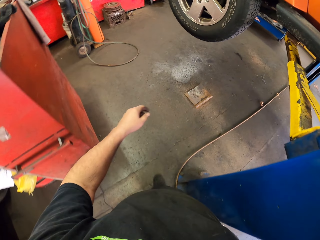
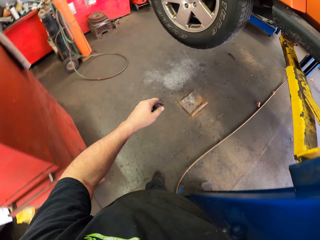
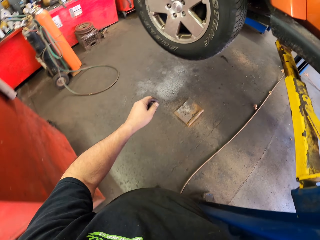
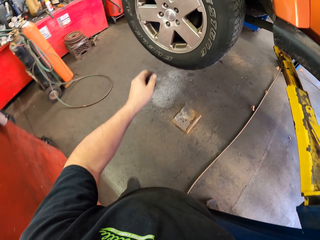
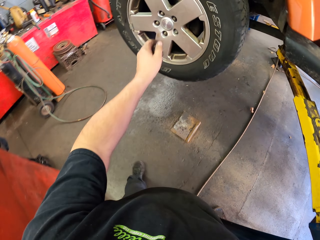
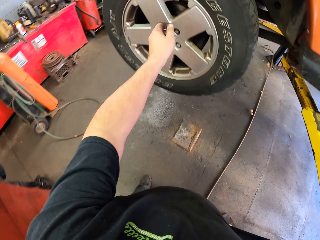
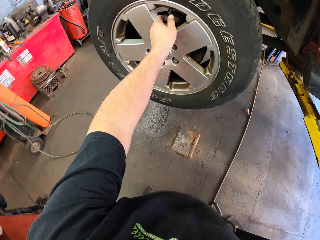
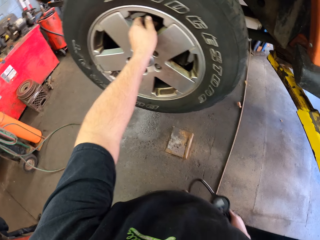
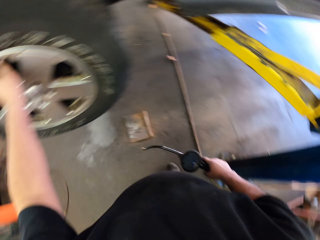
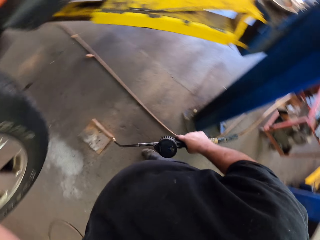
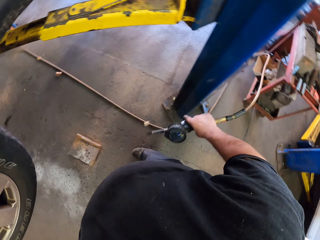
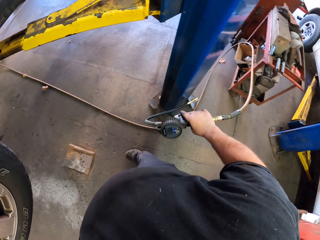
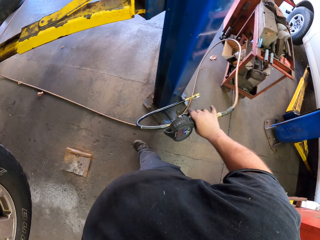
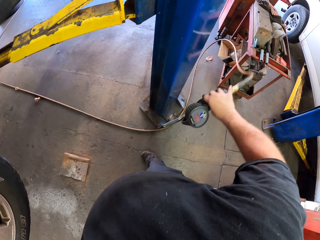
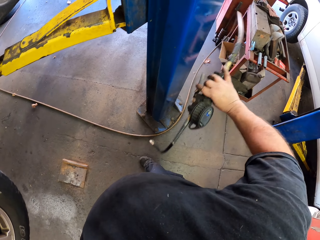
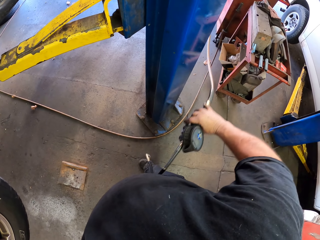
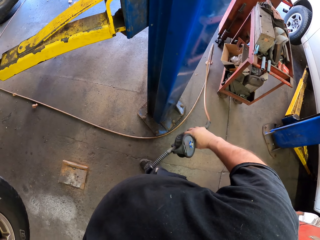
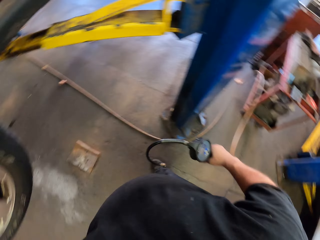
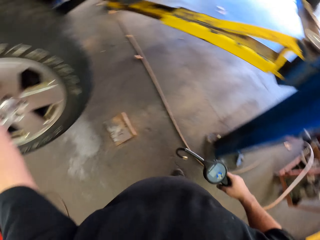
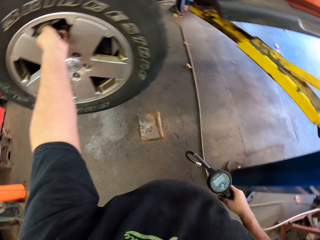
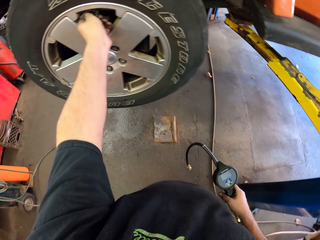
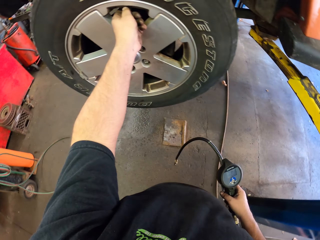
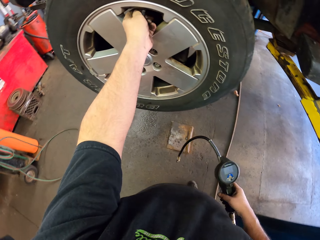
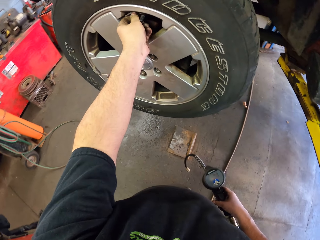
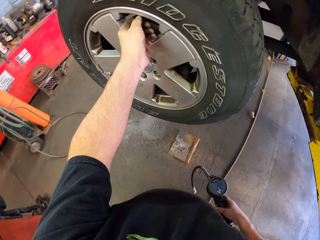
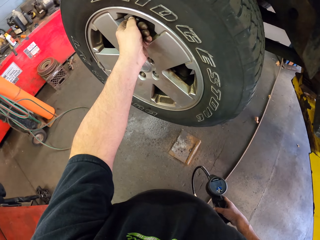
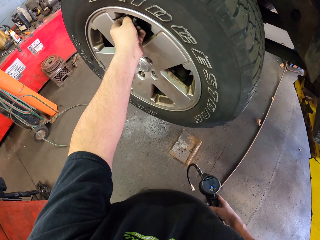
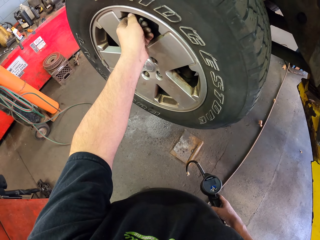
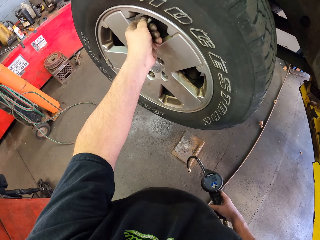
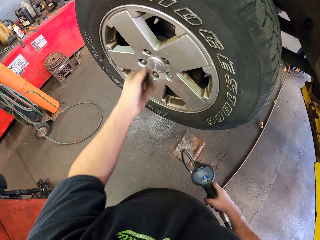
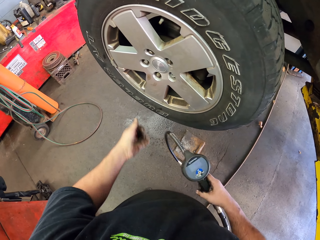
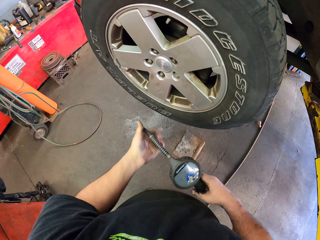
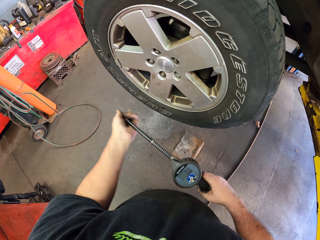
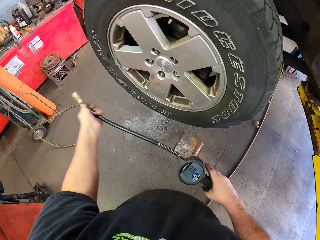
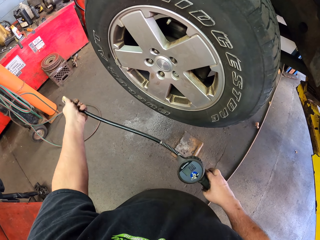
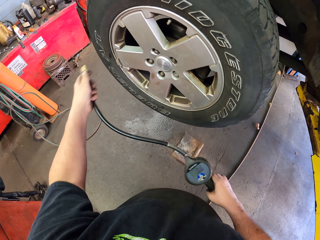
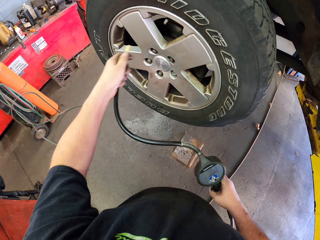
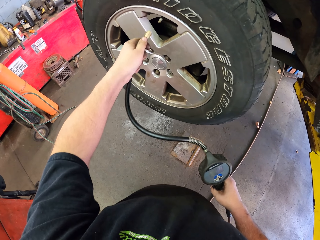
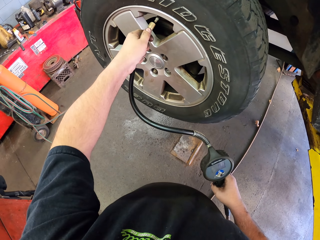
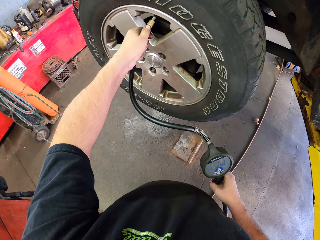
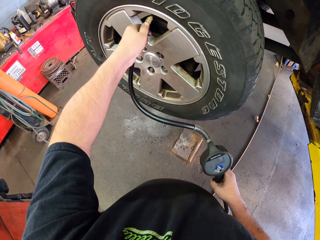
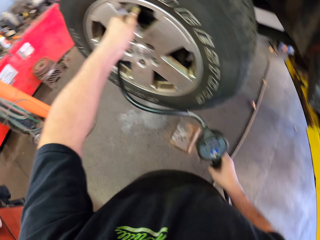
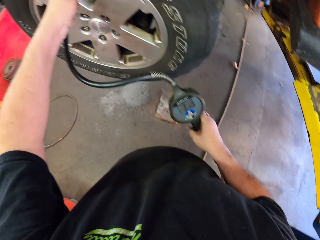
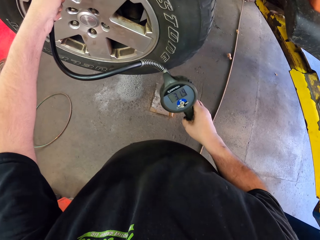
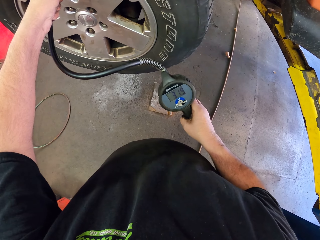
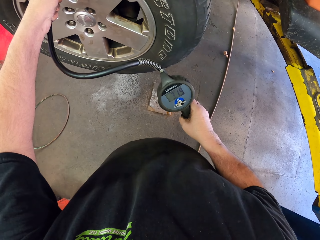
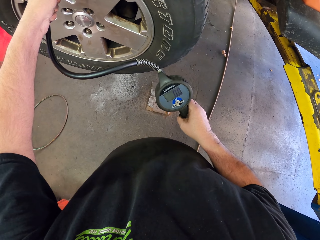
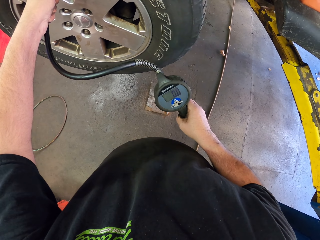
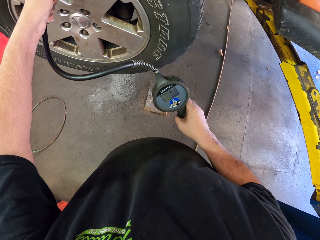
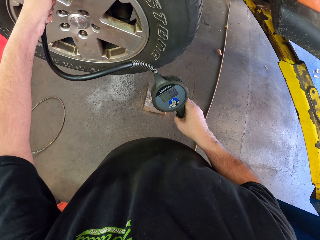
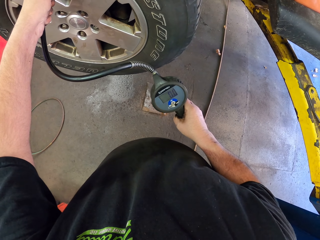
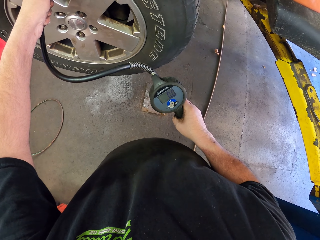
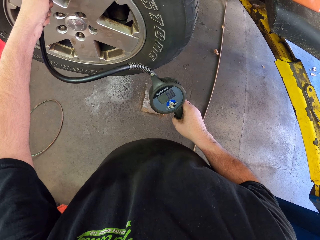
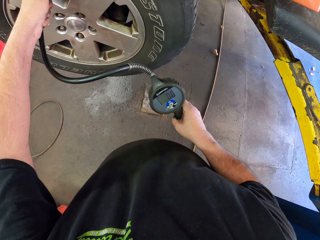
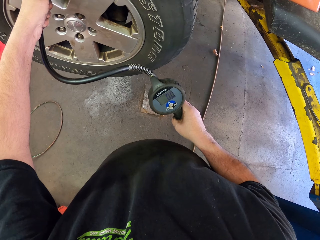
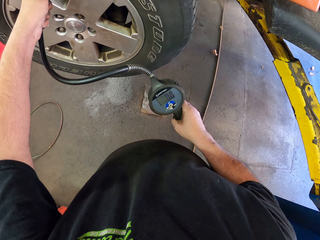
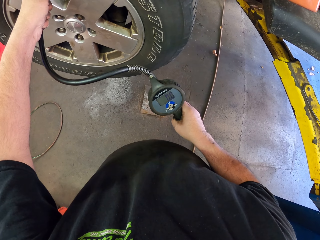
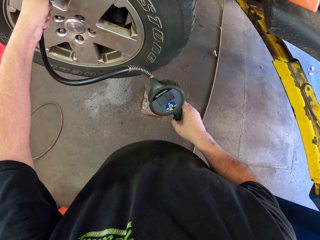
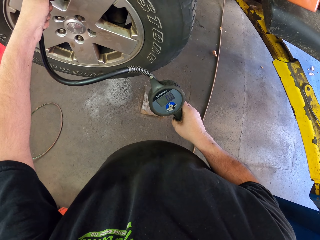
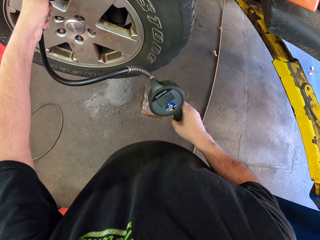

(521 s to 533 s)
The camera wearer opens a valve cap. They pull a pipe. They pick up an air pressure gauge. They pump air in the wheel with the air pressure gauge.

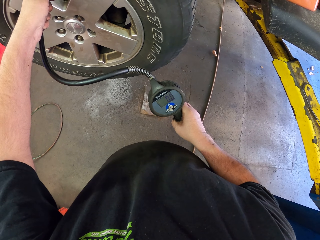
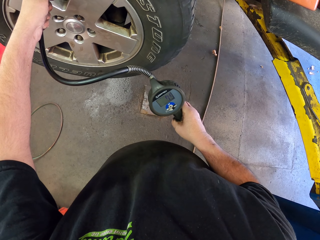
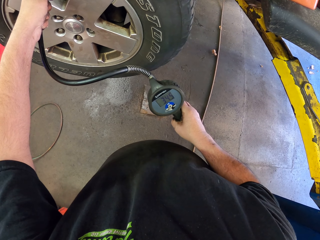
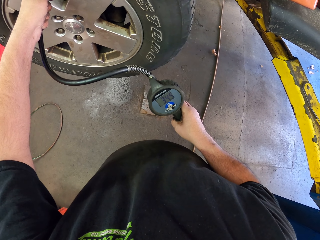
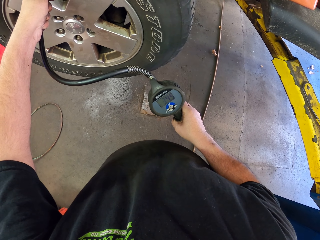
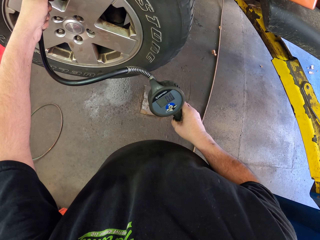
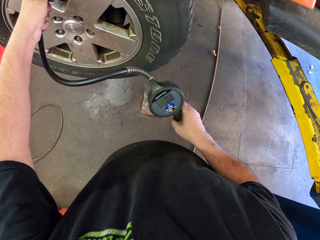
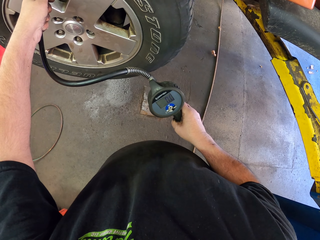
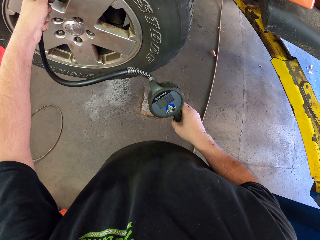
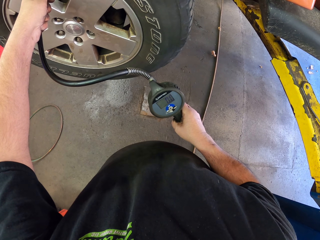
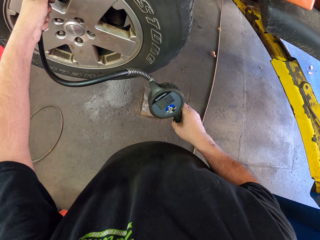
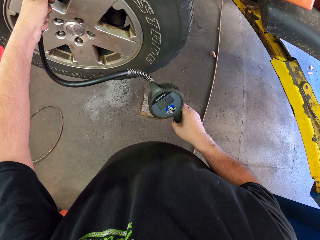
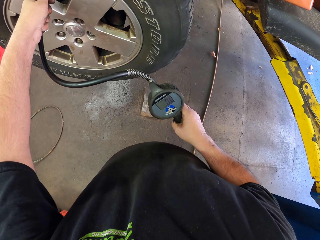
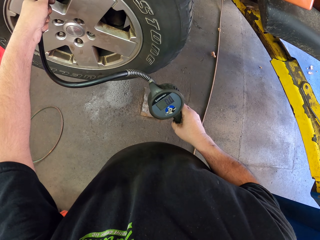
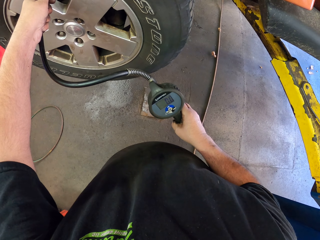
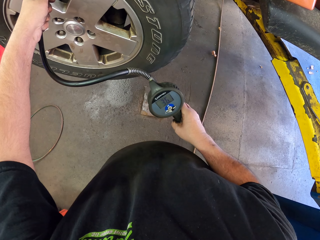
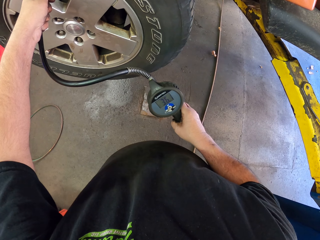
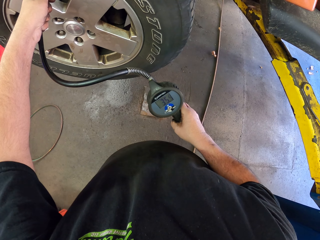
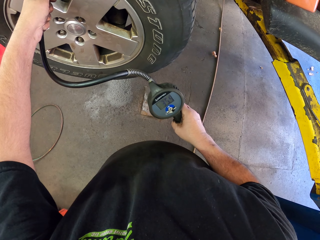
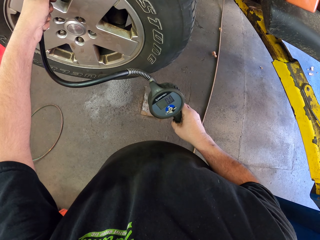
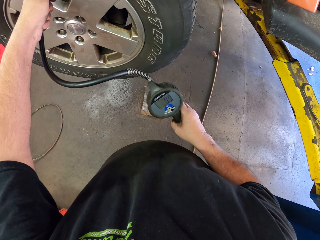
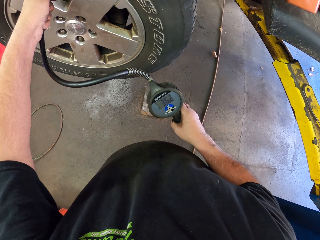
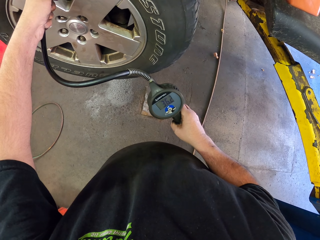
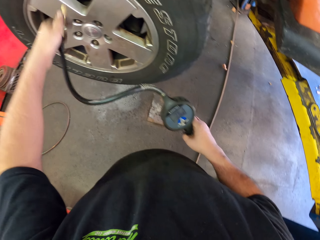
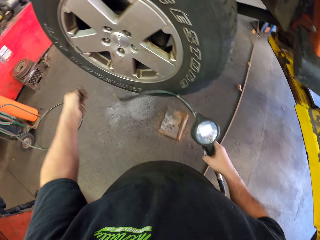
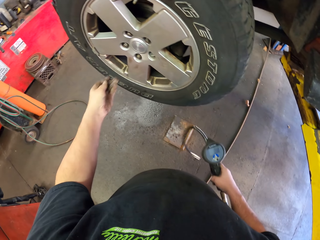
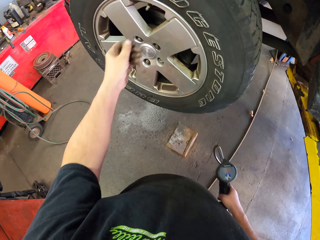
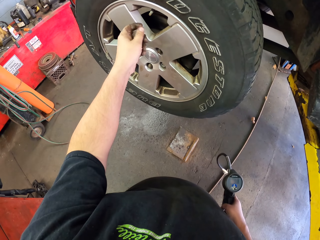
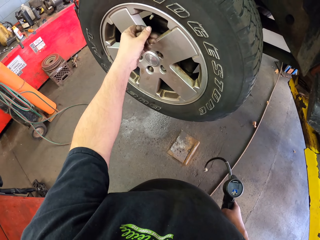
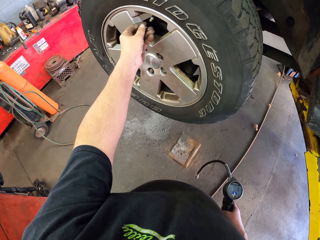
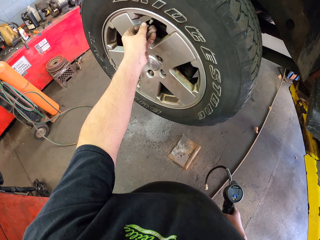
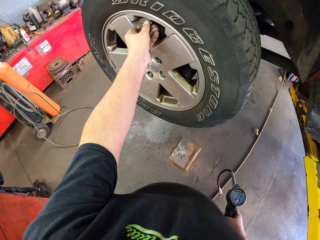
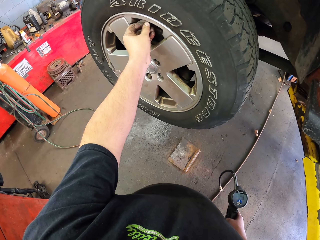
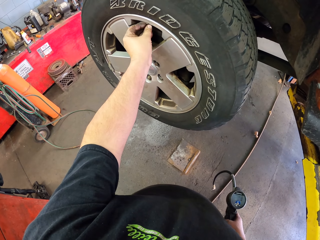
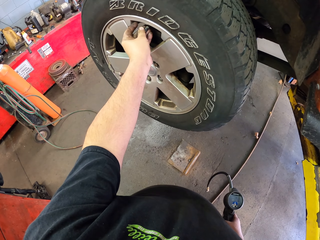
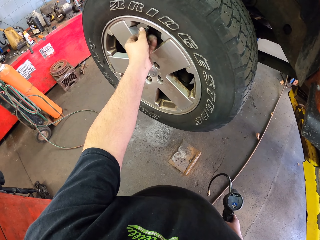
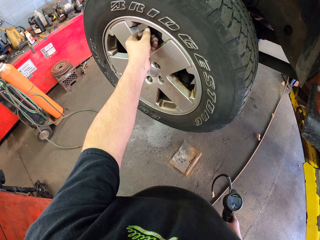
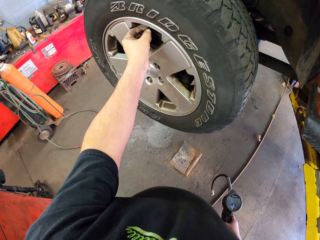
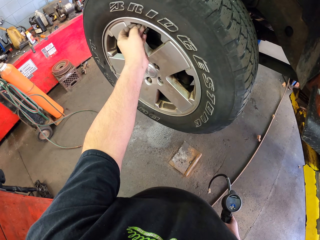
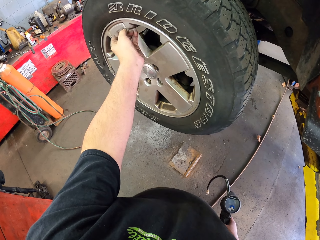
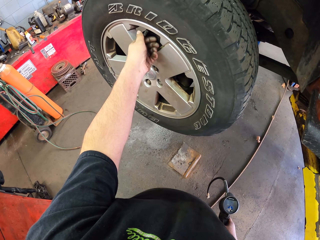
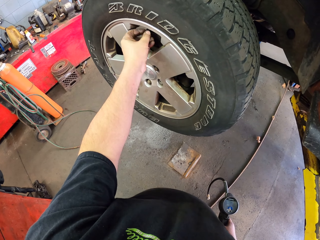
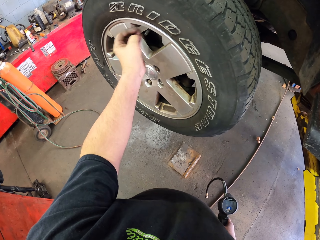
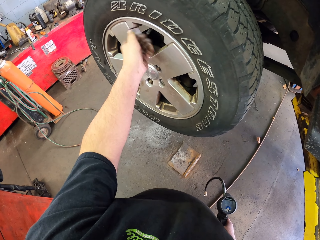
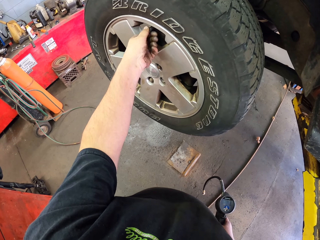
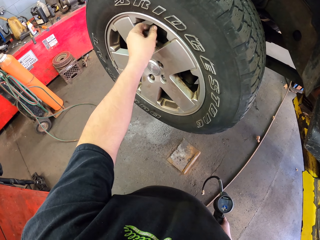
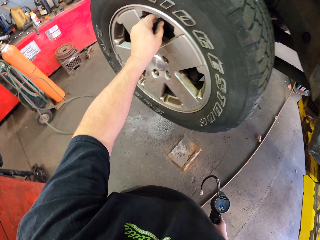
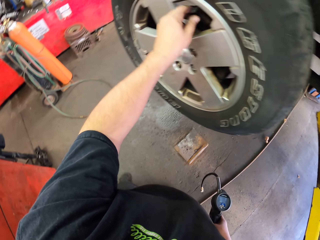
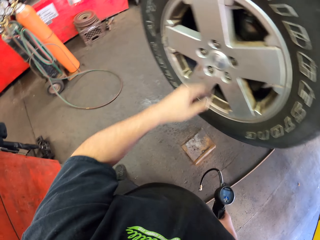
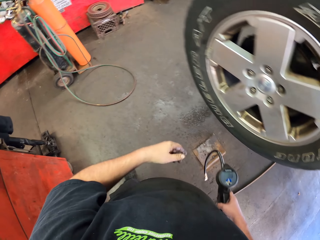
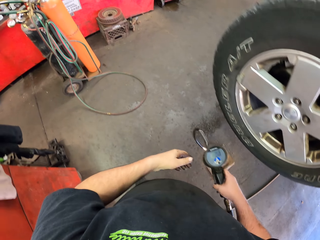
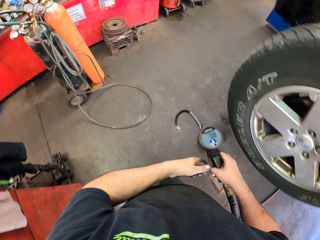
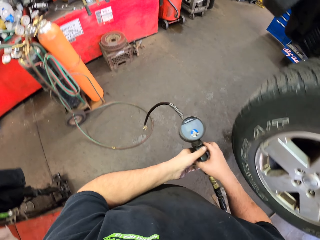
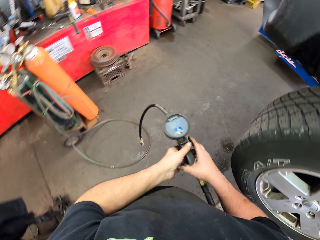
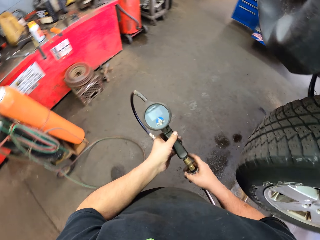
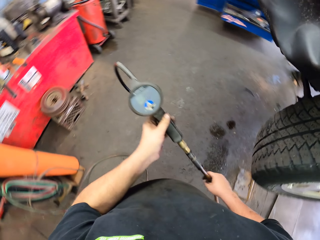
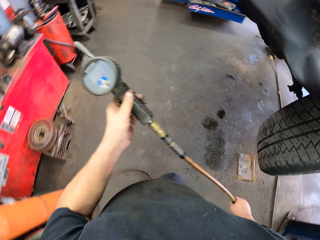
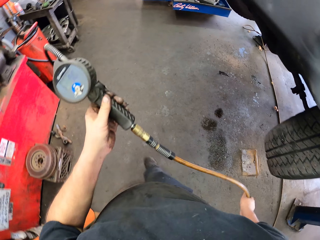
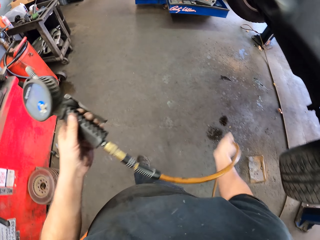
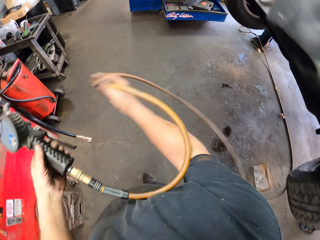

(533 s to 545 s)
The camera wearer puts a valve cap back. They walk around.
